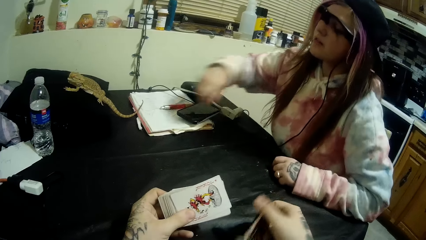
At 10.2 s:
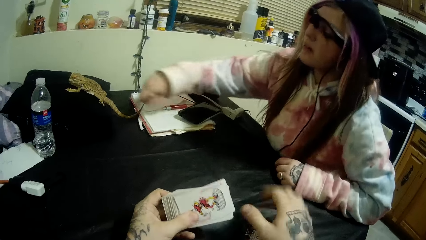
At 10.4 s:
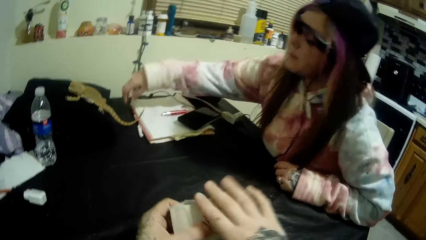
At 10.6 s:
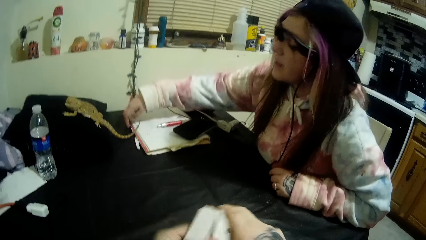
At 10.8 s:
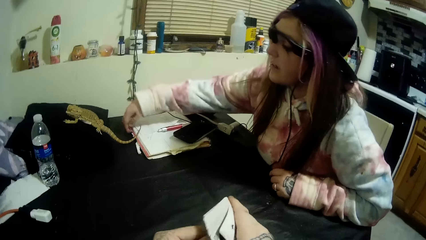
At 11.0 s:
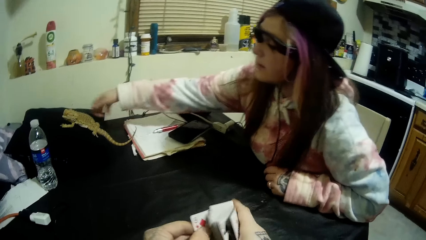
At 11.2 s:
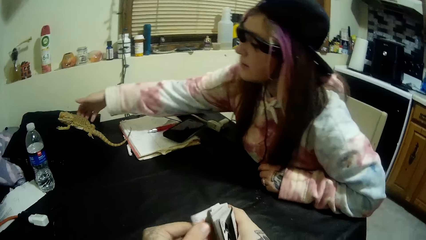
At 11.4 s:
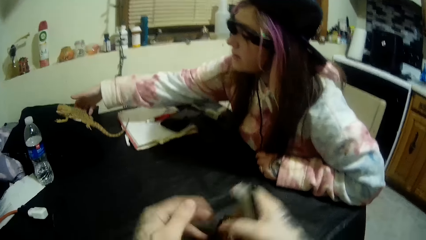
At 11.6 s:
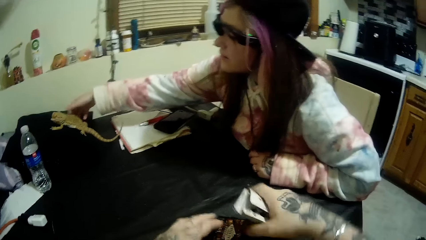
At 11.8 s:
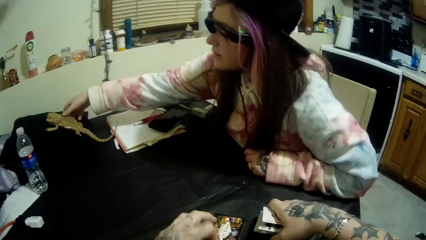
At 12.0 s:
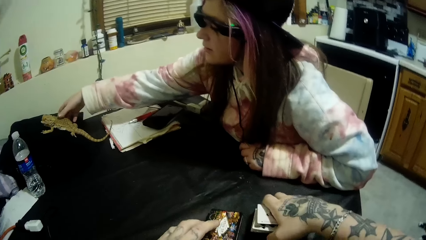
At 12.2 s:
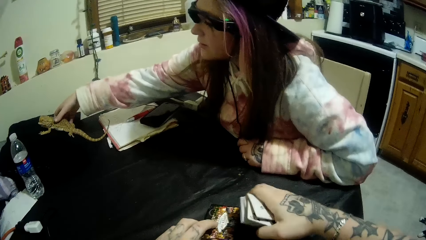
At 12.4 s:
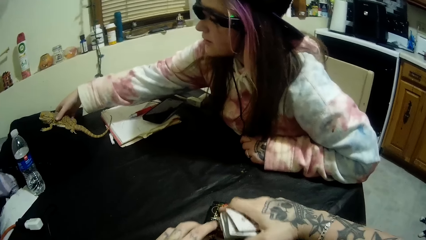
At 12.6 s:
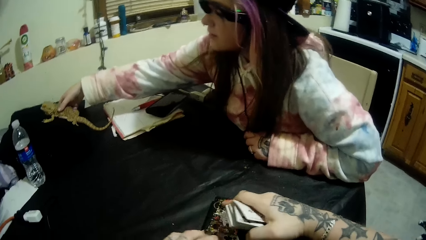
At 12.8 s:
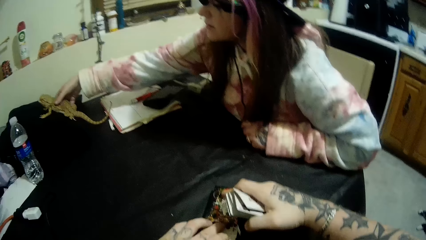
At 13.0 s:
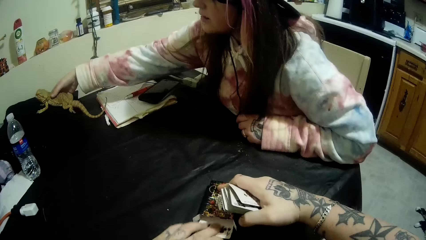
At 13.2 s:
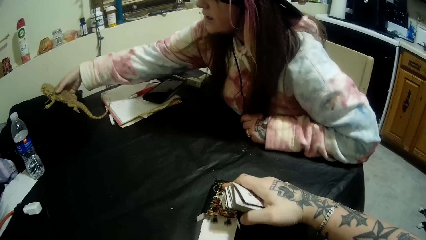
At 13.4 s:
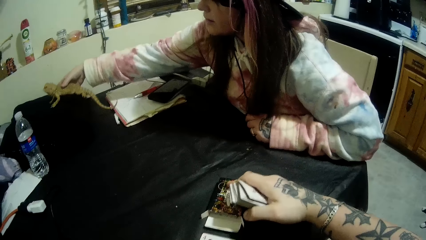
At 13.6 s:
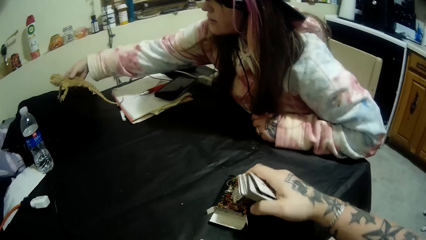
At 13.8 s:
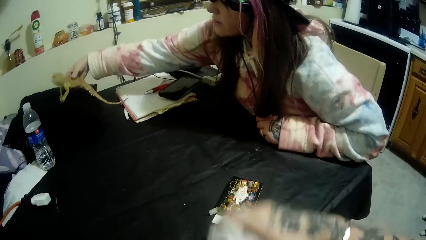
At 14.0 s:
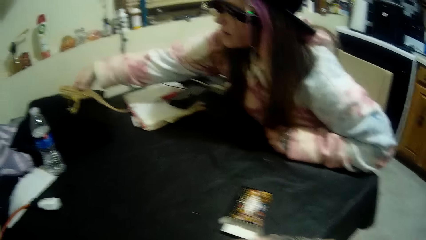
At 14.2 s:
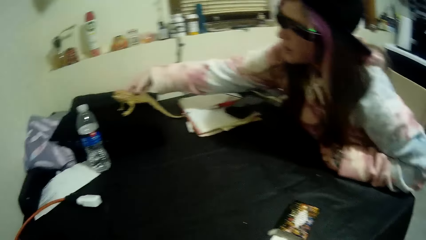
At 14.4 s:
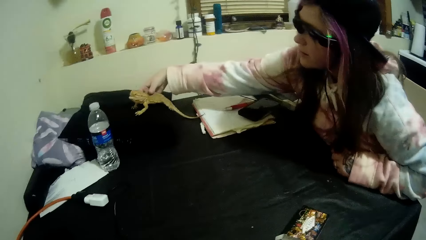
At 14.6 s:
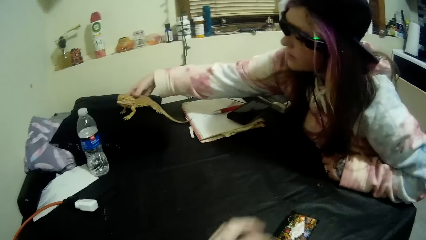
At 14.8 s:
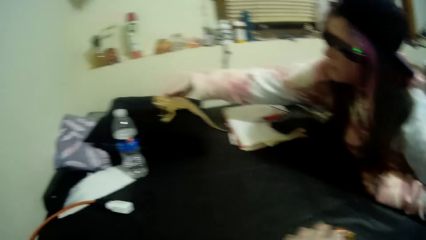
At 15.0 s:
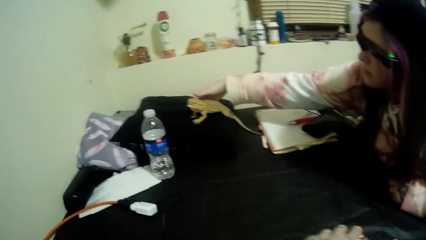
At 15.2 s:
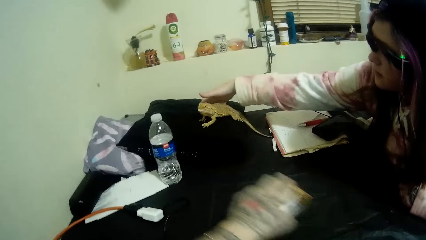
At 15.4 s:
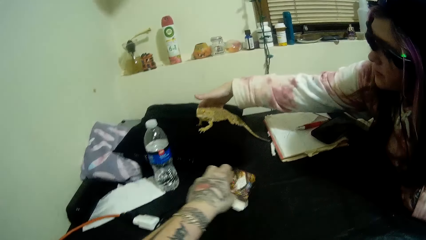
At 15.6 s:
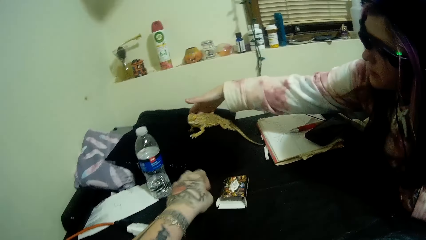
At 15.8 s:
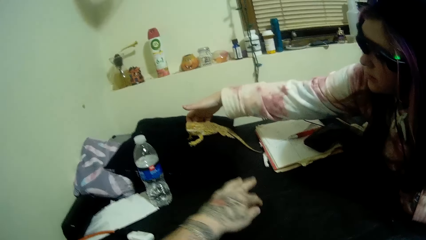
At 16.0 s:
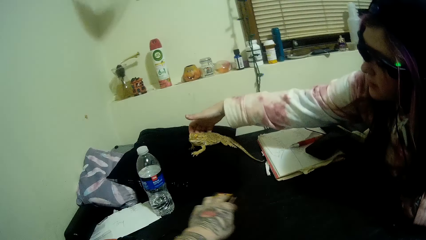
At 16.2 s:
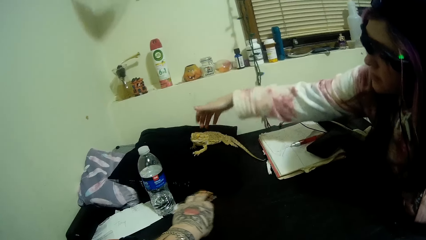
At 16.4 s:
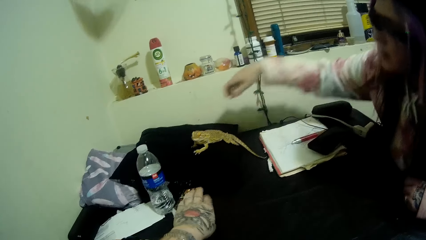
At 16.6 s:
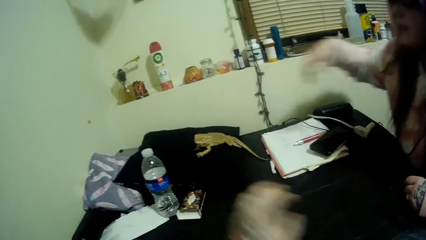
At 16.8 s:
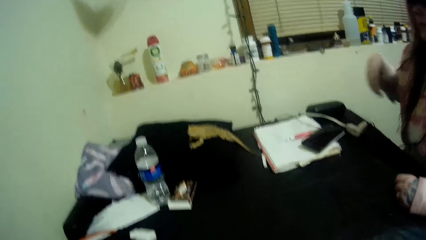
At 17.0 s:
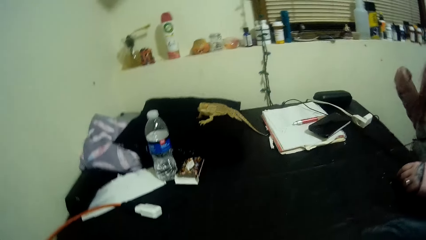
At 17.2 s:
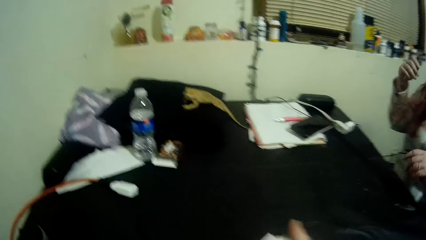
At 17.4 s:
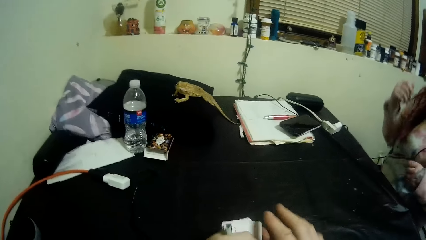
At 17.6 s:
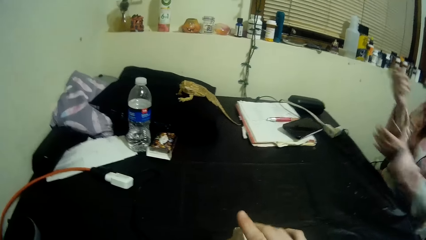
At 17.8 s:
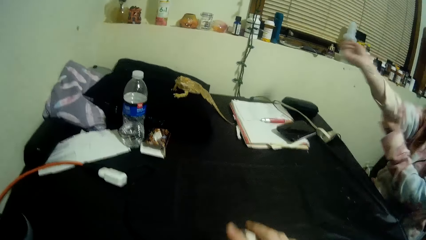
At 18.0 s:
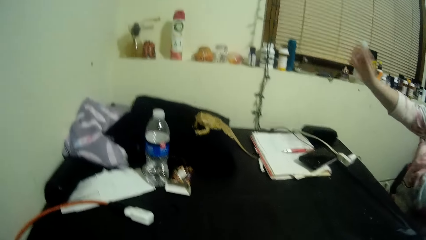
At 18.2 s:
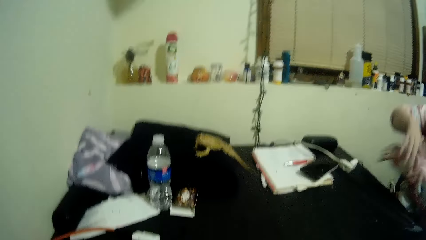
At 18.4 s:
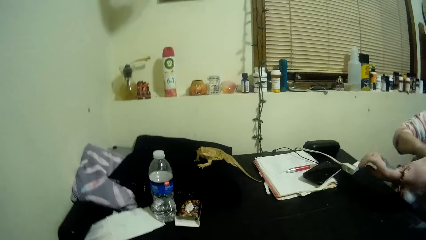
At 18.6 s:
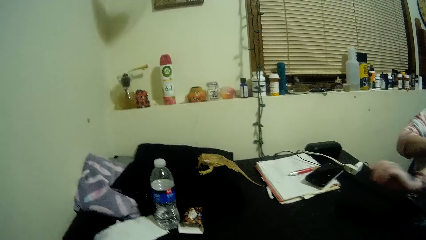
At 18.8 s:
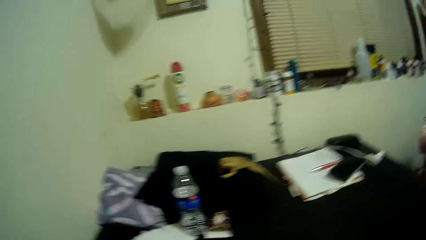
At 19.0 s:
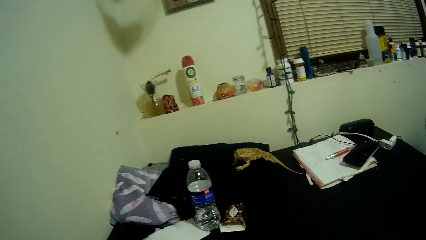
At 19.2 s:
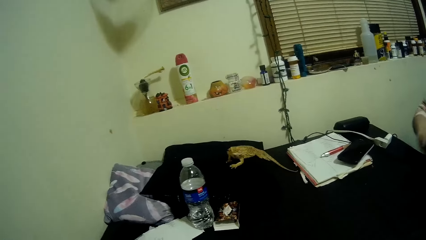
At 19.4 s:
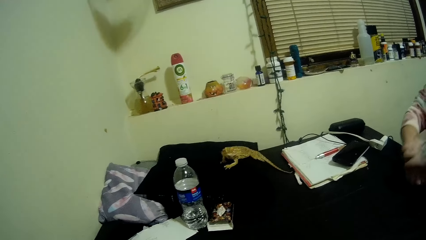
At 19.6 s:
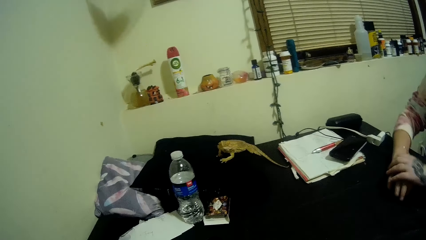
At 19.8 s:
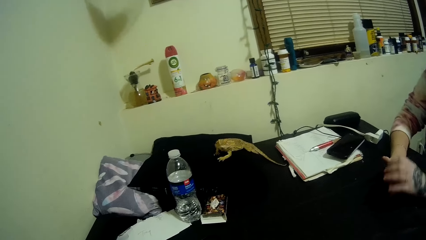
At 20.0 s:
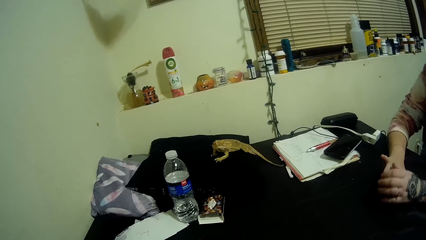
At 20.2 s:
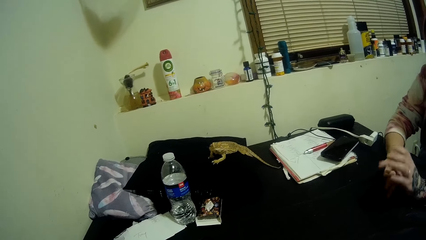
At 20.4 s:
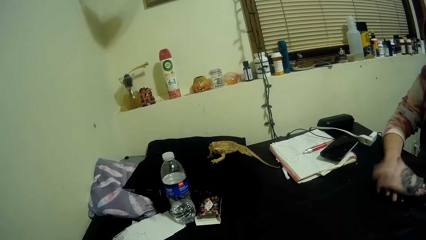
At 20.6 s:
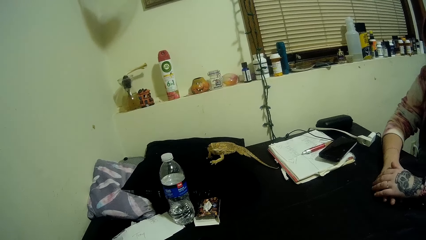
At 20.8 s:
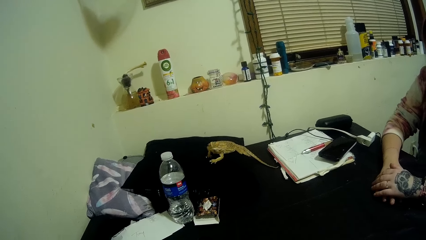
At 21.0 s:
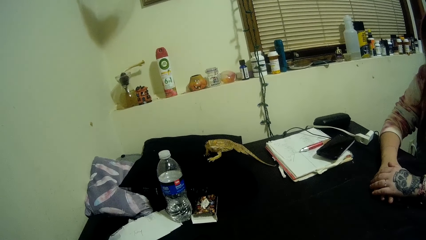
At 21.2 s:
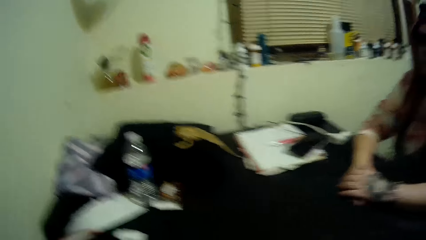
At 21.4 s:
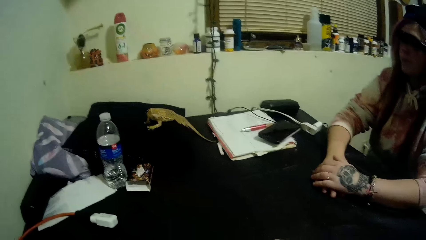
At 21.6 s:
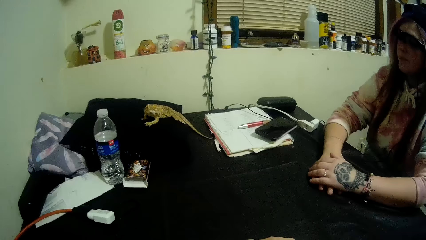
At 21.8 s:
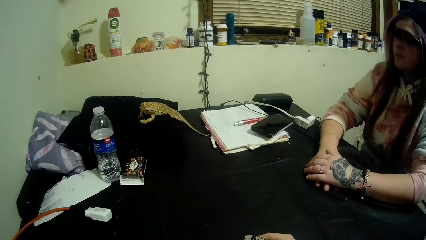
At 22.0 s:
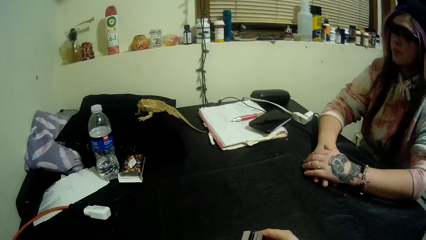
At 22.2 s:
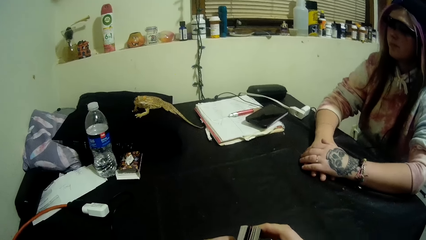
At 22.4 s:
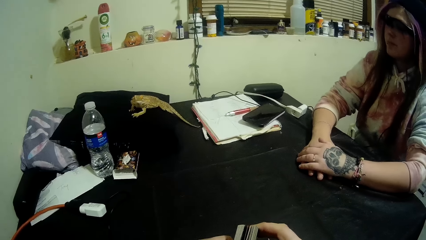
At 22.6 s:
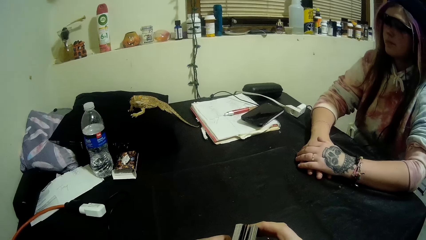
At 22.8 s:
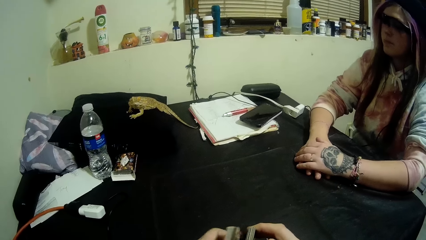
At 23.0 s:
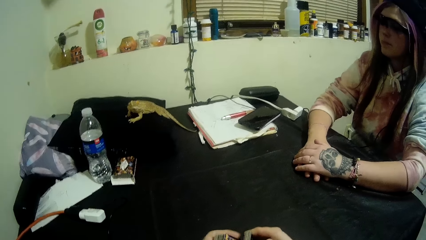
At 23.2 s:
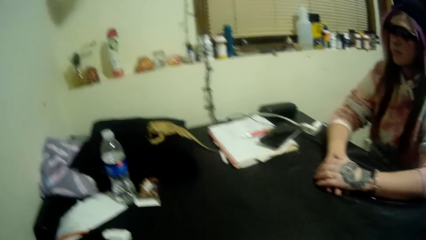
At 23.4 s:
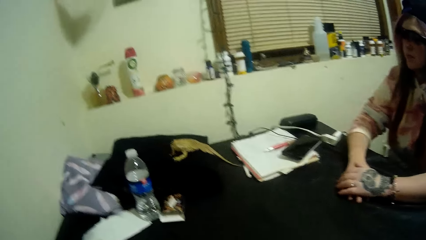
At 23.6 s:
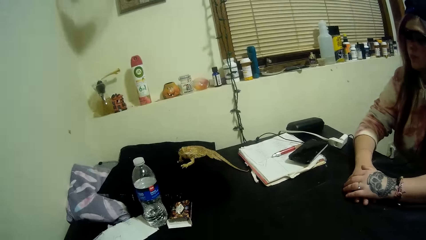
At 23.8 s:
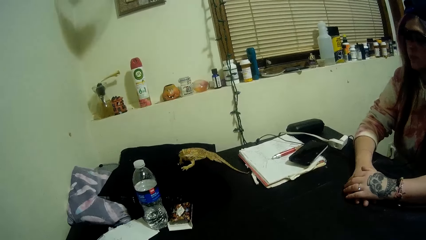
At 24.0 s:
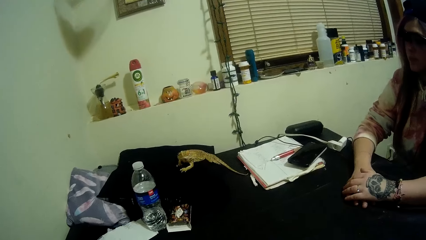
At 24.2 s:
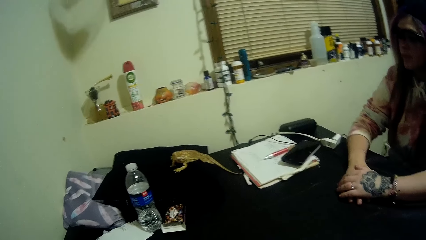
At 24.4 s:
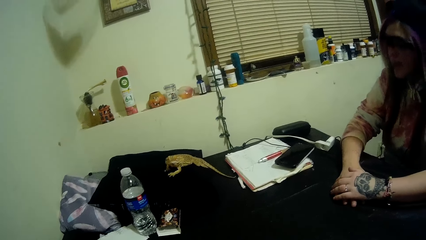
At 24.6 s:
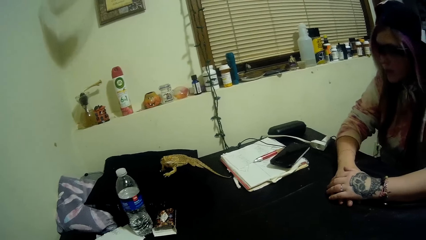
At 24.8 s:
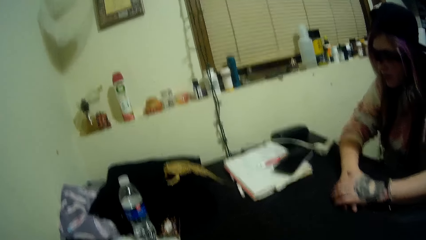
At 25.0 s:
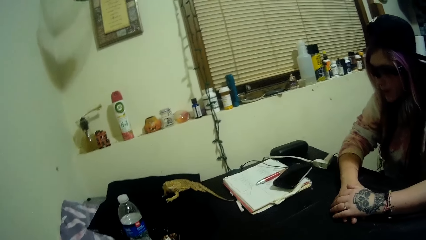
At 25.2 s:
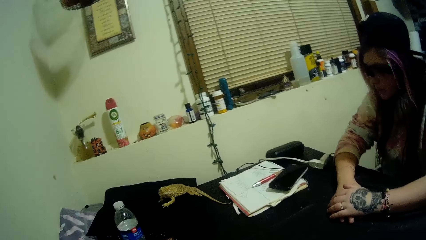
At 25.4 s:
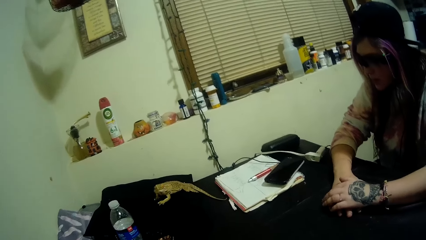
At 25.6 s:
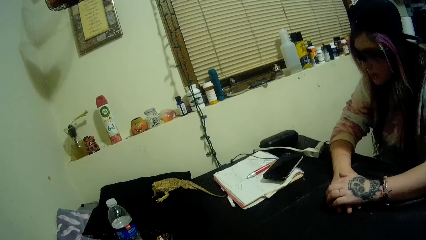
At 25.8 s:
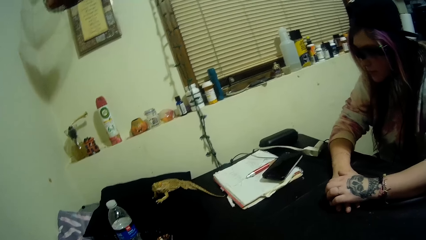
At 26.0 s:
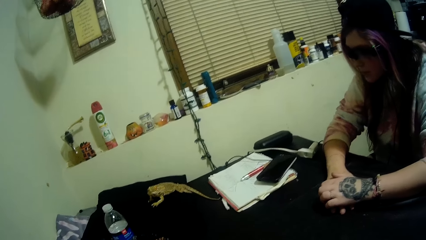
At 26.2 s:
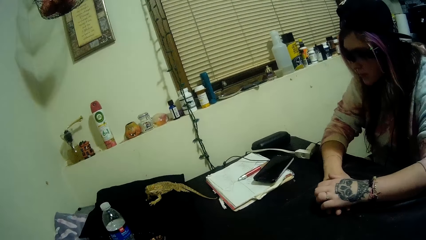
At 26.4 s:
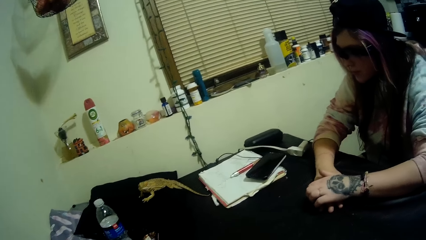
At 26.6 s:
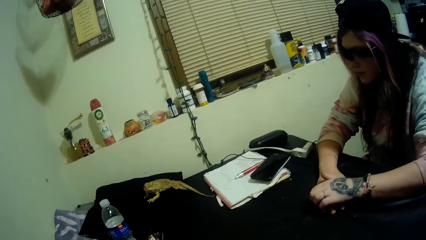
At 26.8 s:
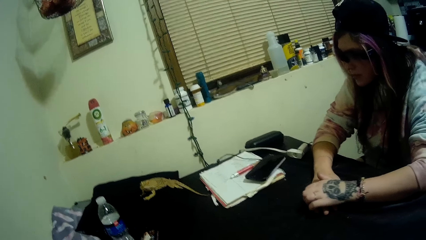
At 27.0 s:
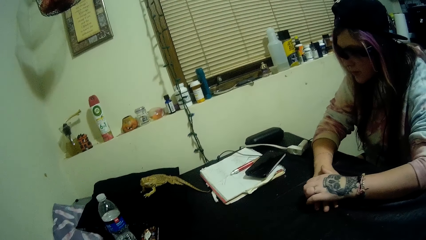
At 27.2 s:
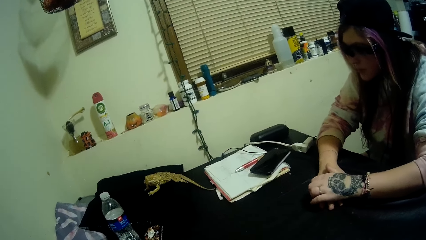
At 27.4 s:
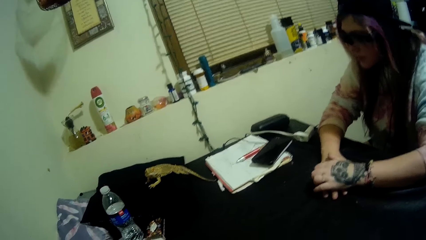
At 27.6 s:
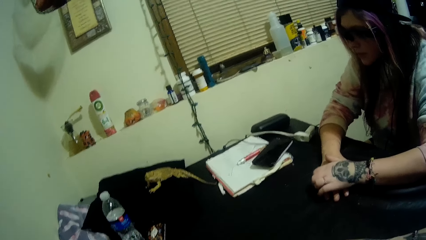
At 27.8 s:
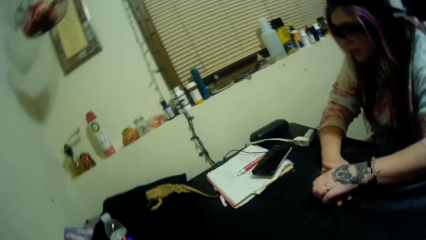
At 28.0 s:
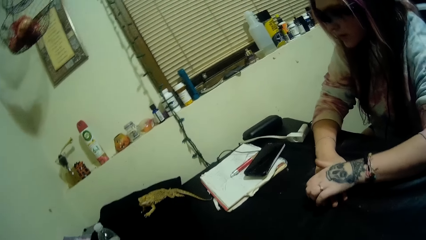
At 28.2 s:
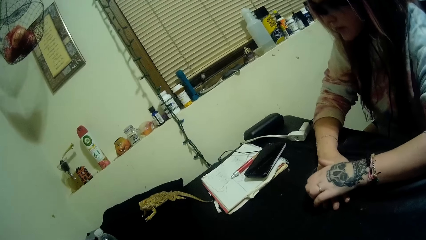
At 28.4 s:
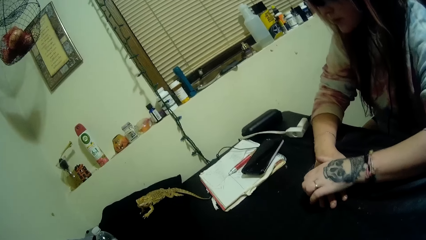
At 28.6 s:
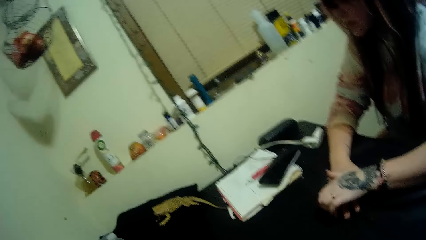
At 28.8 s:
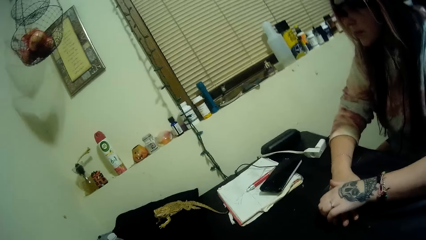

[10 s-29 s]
The camera wearer drops the pack of cards on a table. A woman pets a bearded dragon. The camera wearer arranges the cards on the table. He moves the pack of cards on the table with his right hand. He puts a box on the table. The woman pulls up the sleeves. The woman talks to the camera wearer. The camera wearer shuffles the cards in his hands. He talks to the woman.
